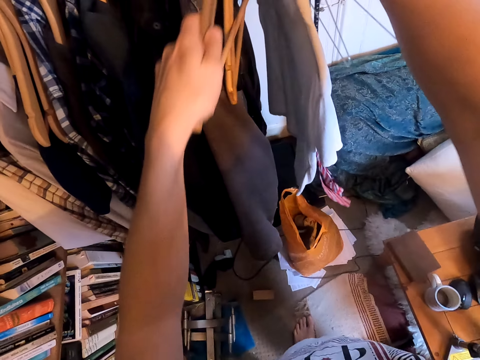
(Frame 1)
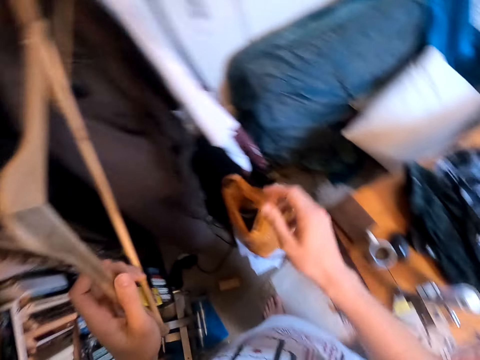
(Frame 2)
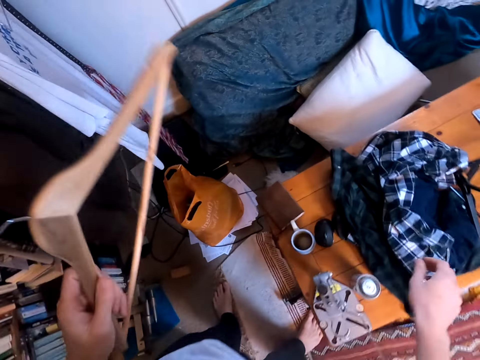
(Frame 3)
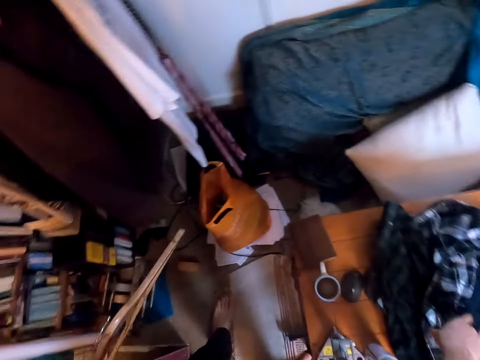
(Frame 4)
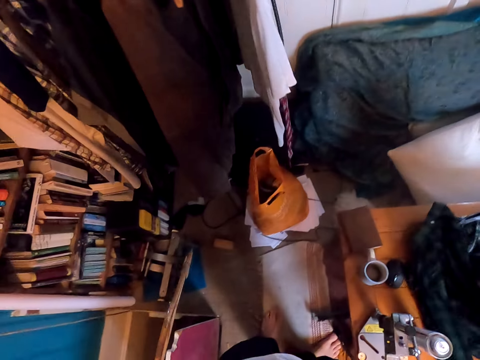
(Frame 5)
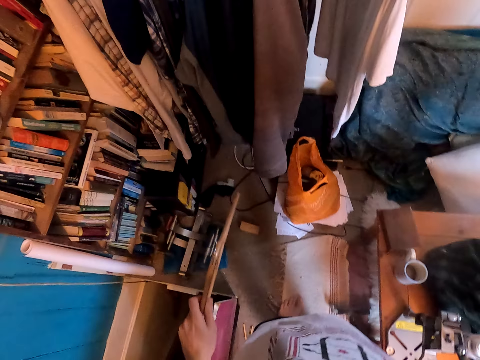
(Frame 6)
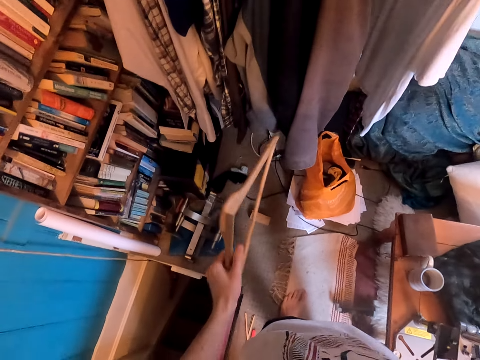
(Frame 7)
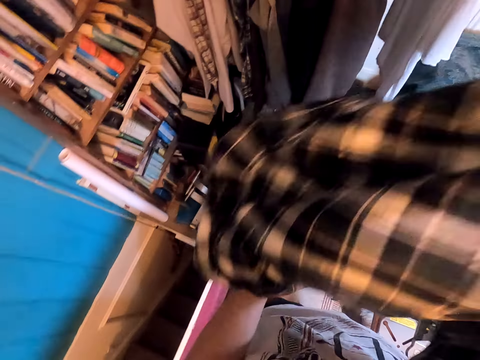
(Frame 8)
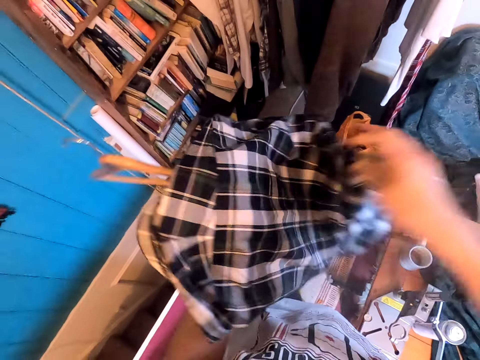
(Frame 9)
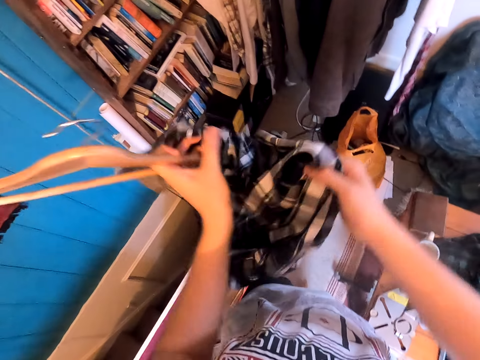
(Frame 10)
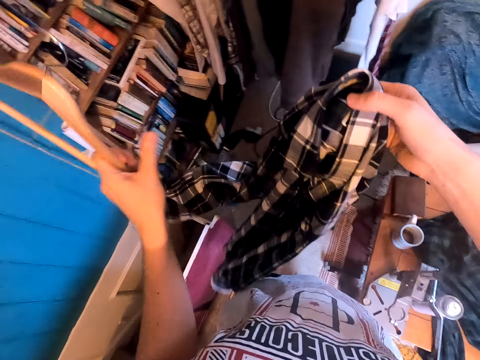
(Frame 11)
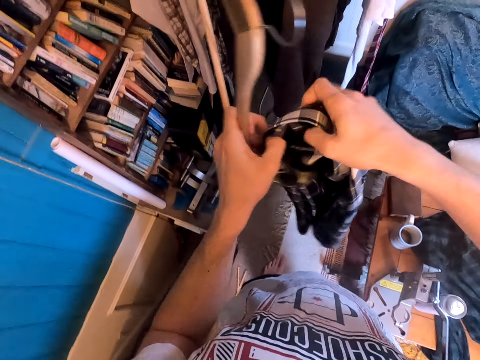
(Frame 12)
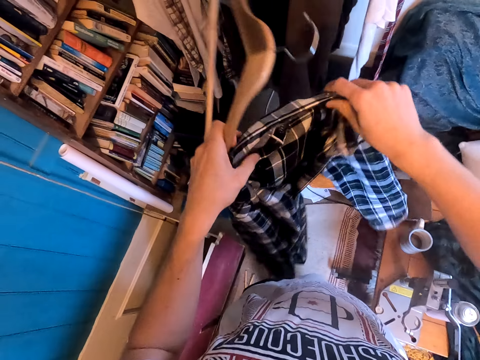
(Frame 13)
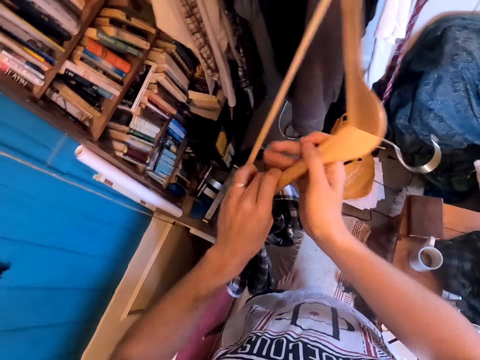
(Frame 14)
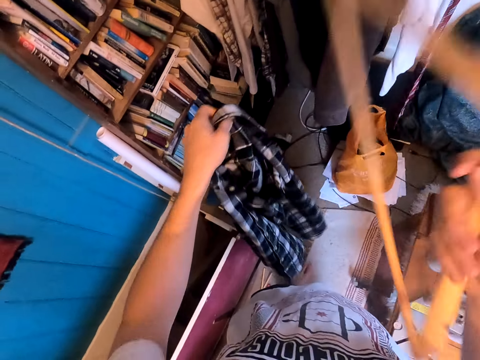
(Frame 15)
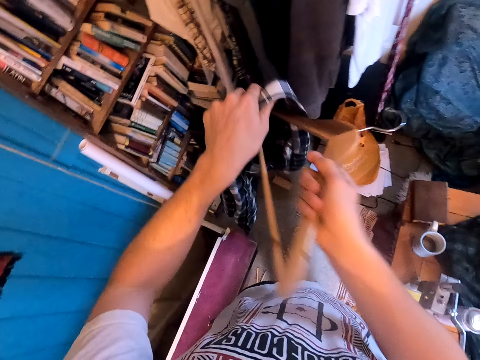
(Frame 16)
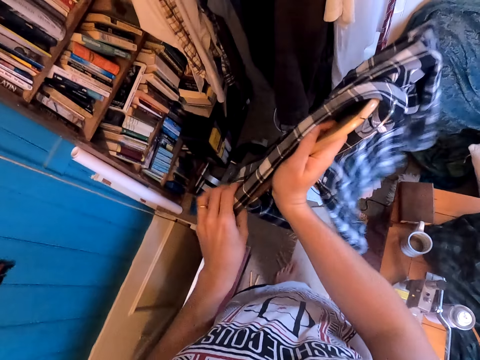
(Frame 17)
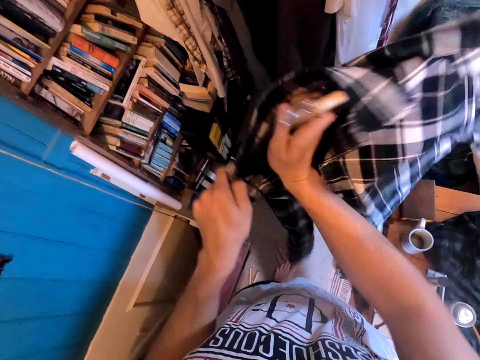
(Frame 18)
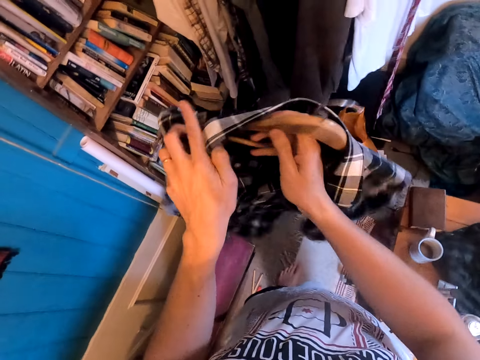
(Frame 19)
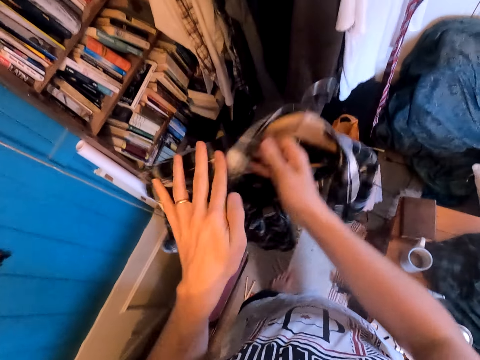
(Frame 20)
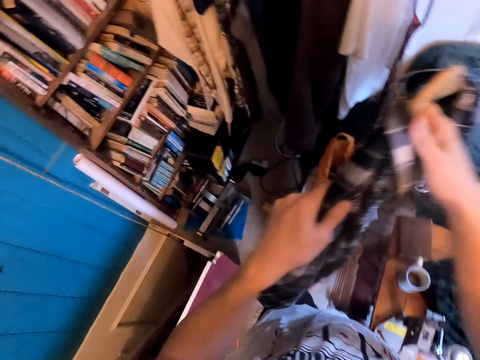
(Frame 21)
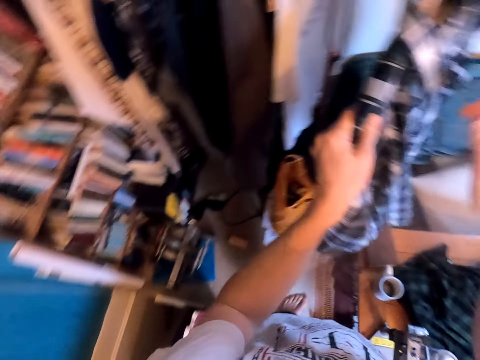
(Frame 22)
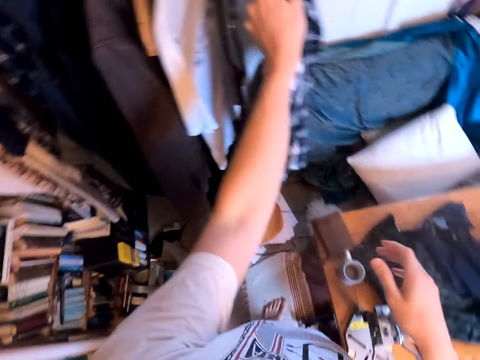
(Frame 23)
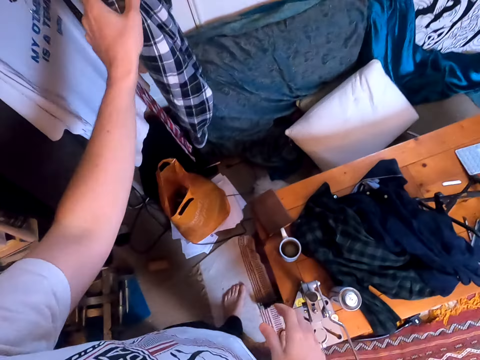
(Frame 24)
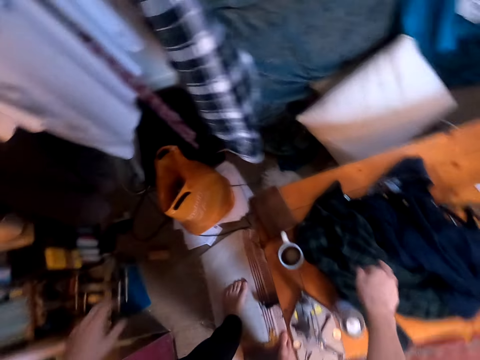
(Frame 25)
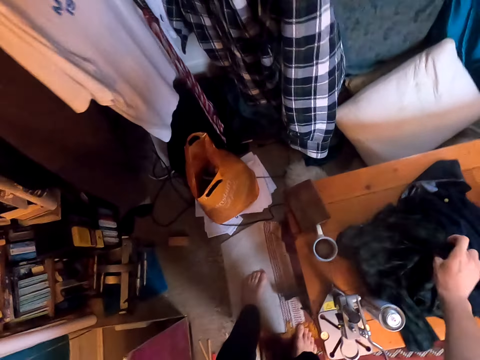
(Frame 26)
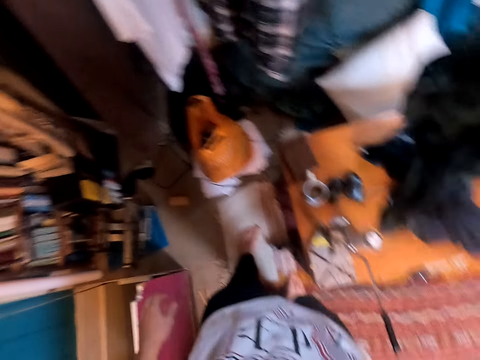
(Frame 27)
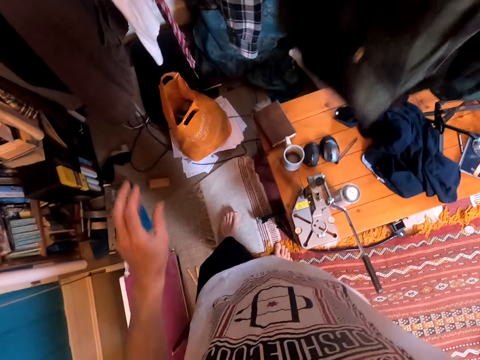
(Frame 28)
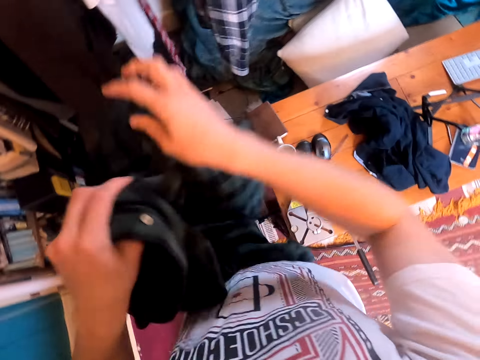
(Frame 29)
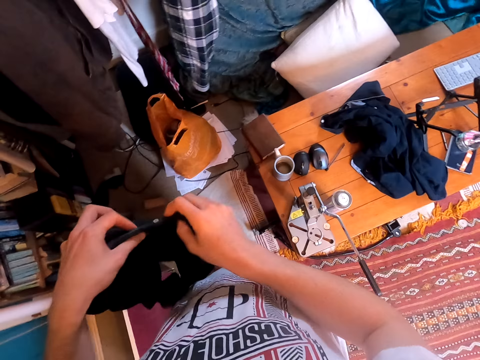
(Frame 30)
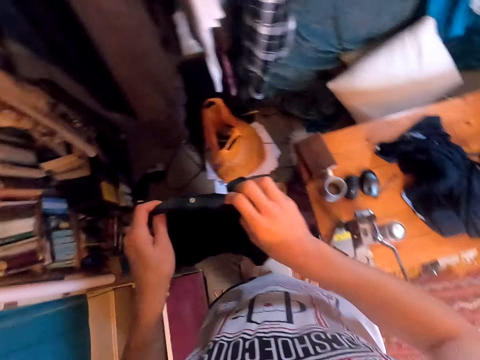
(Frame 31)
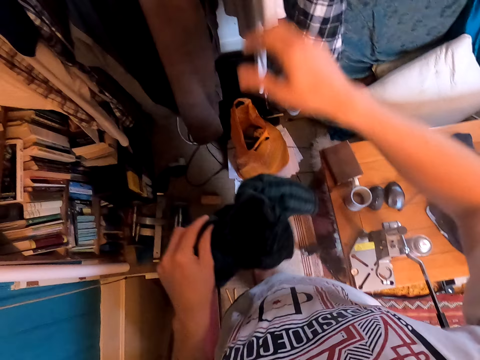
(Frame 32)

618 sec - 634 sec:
The camera wearer picks the hanger. They pick a shirt. They put the shirt on the other hand. They turn the clothes. They hold the shirt. They take the hanger. They put the shirt on the hanger. They hang the shirt. They pick a shirt. They touch the shirt.

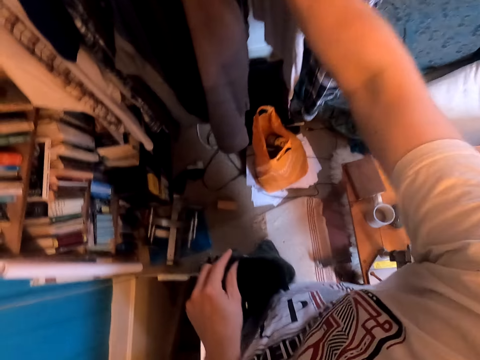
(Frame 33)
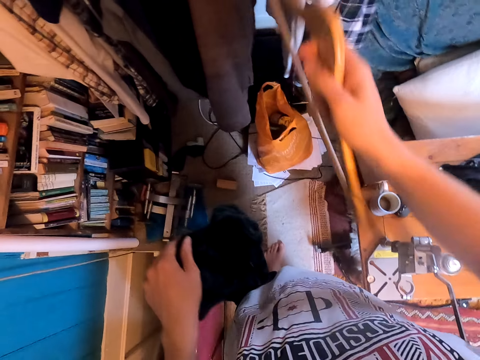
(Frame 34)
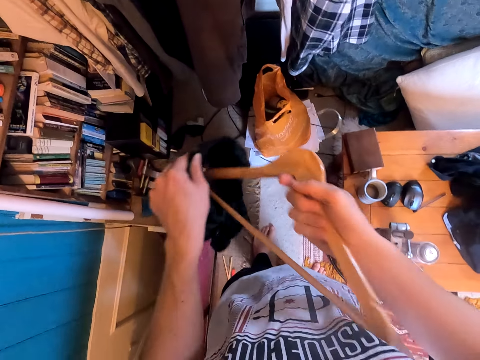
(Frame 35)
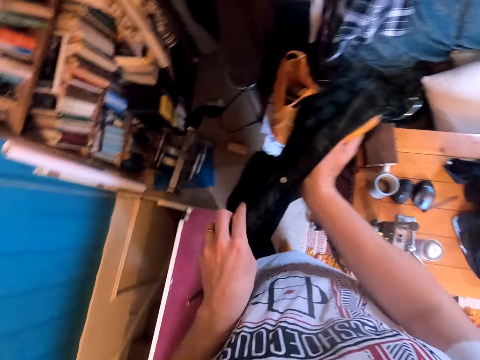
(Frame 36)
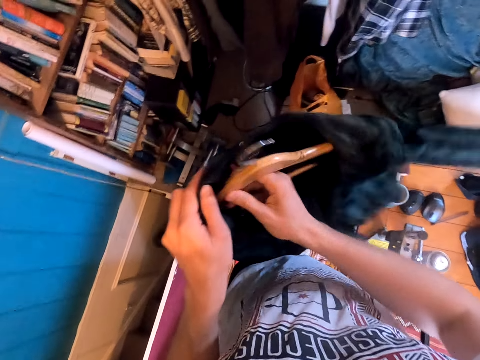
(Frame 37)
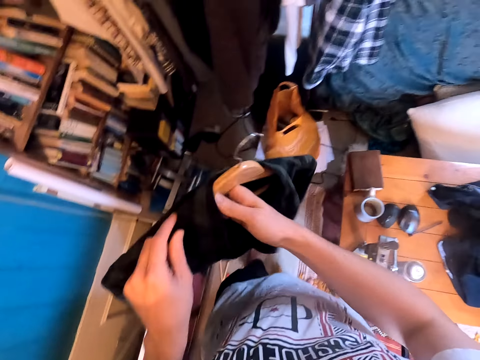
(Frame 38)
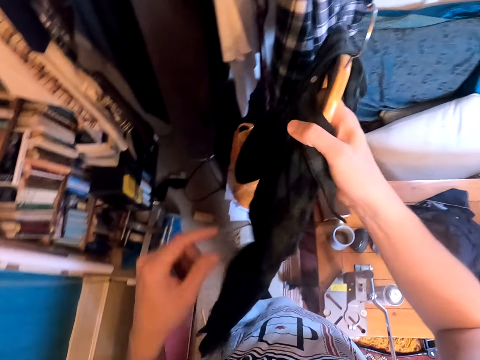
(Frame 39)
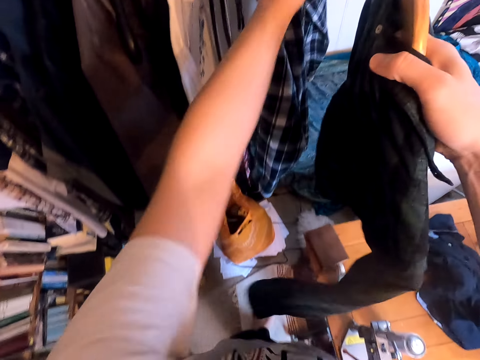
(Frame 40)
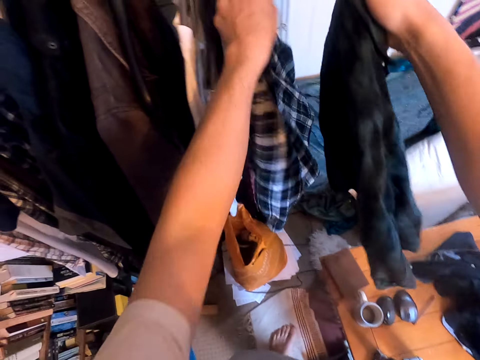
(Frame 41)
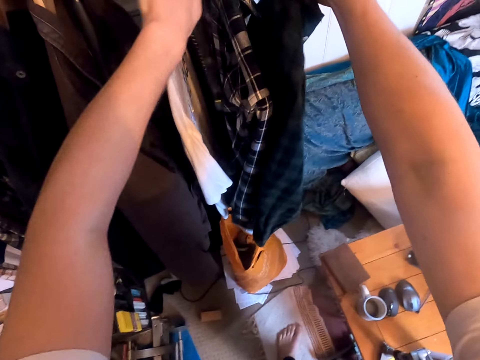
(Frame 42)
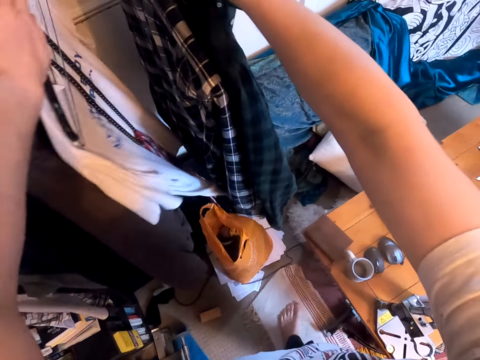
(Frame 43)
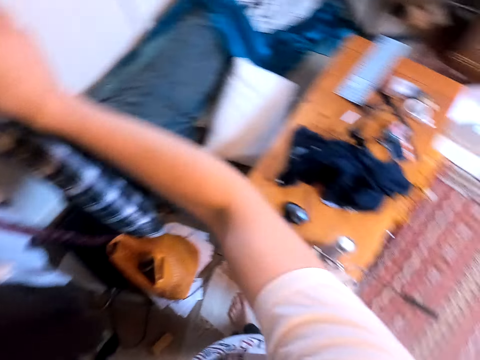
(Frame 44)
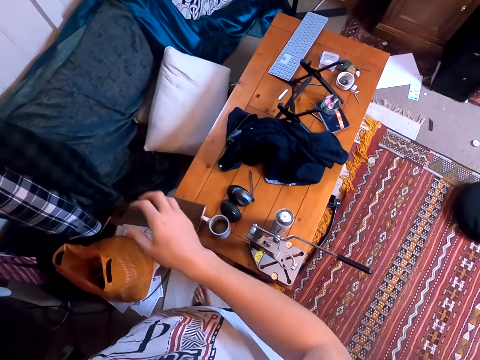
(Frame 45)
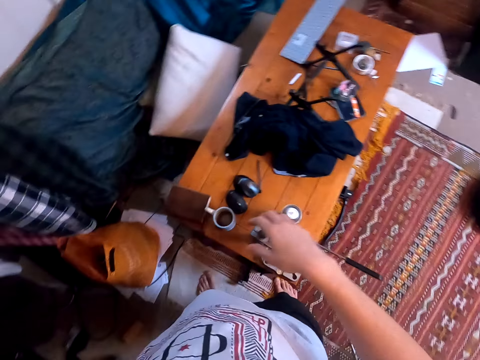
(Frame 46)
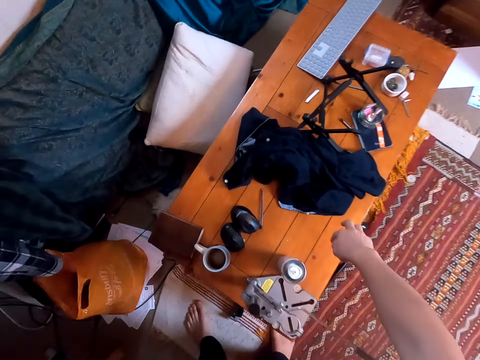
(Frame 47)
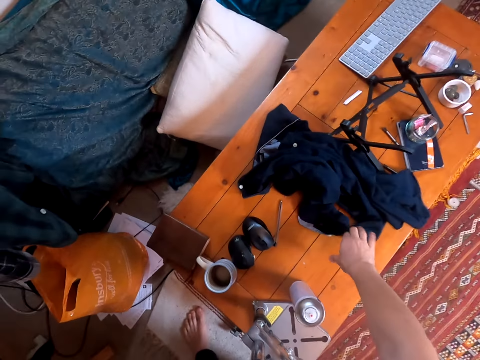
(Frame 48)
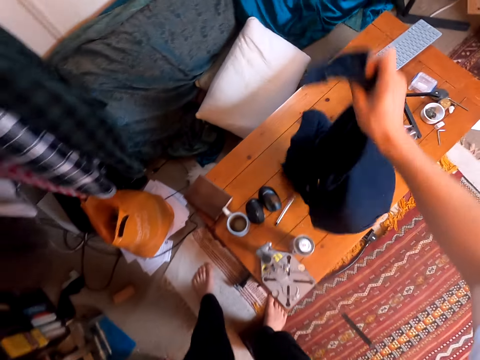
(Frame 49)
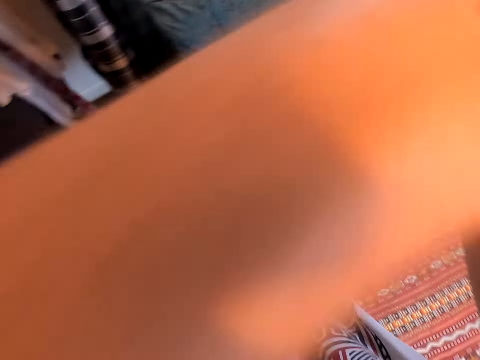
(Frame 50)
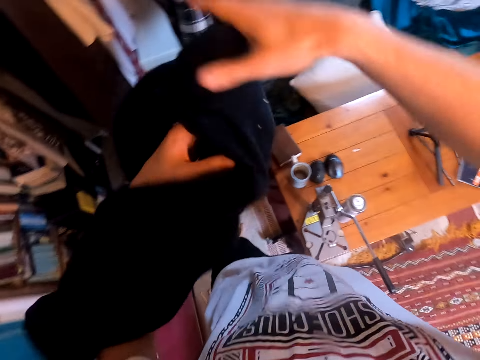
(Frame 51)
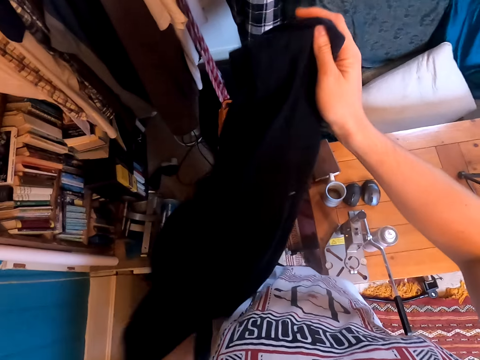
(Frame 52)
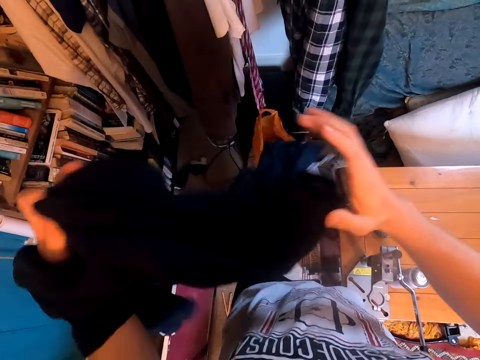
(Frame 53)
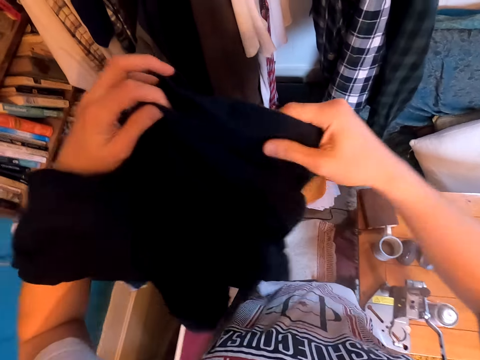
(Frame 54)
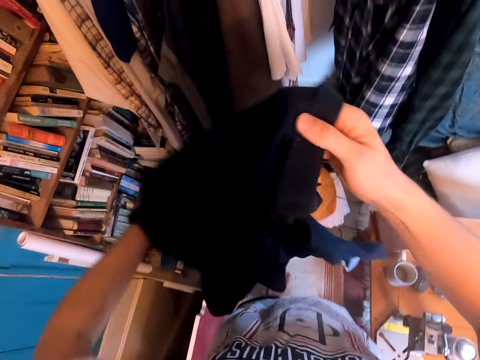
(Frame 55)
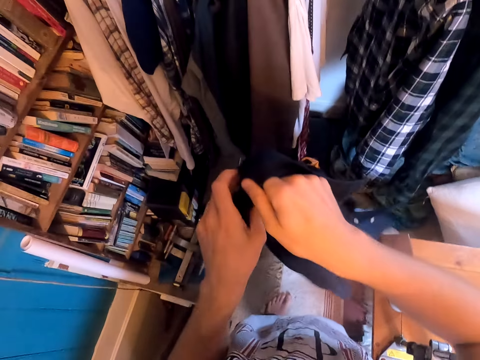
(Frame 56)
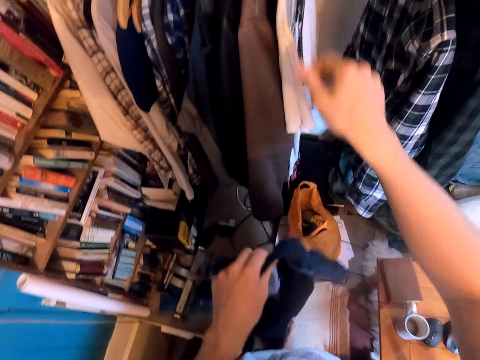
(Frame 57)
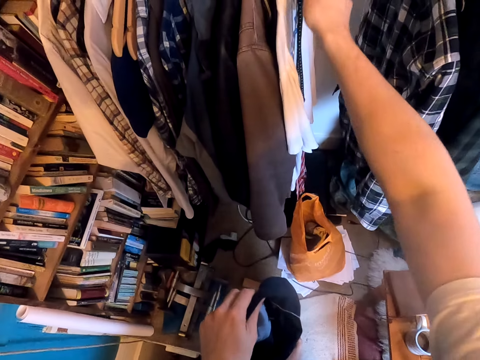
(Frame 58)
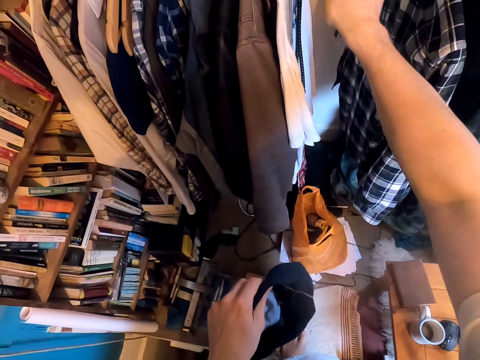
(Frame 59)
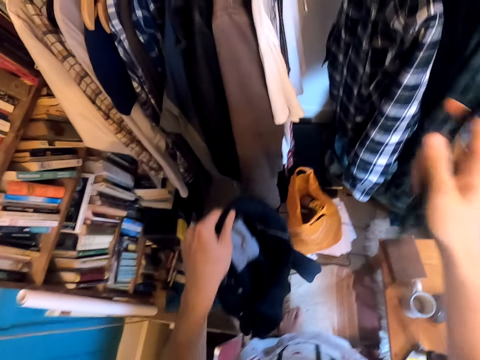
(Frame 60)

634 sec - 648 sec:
The camera wearer picks the hanger. They put the shirt on the hanger. They move the shirt. They hang the shirt. They pick the shirt. They hold the shirt with the other hand. They put the cloth on the arm. They hold the shirt. They hold the shirt again. They pick the hanger.
